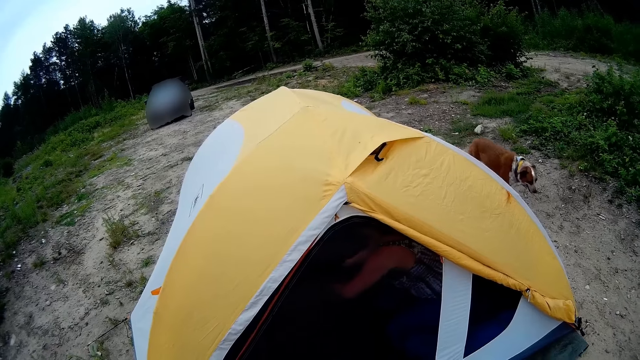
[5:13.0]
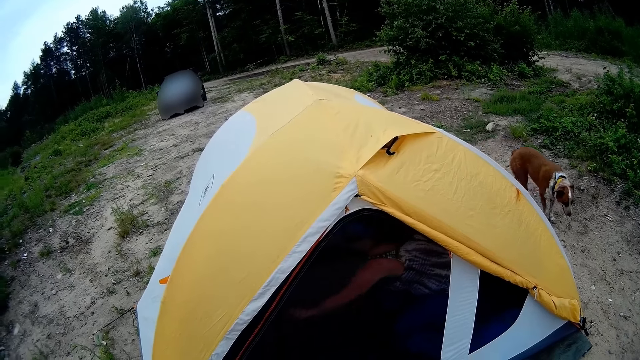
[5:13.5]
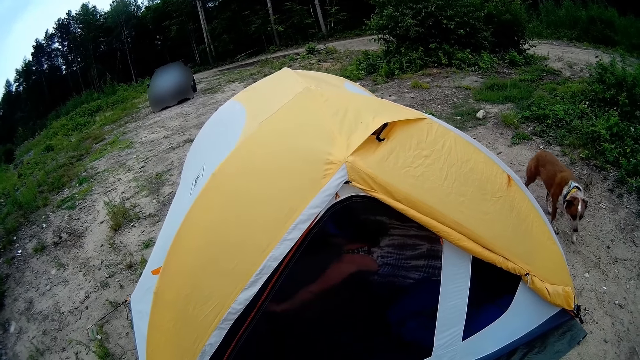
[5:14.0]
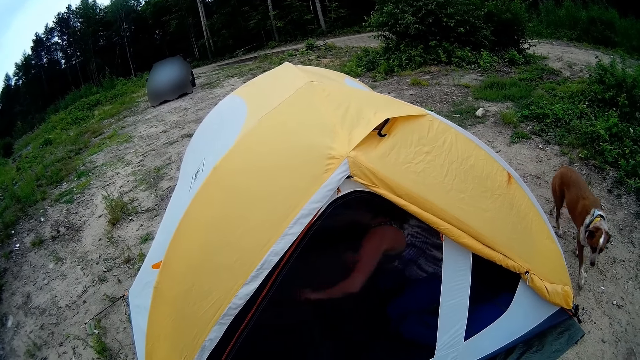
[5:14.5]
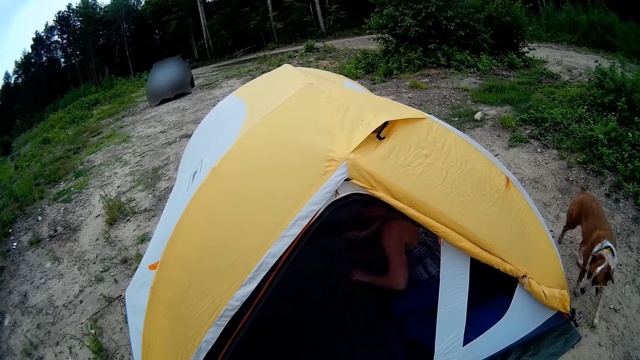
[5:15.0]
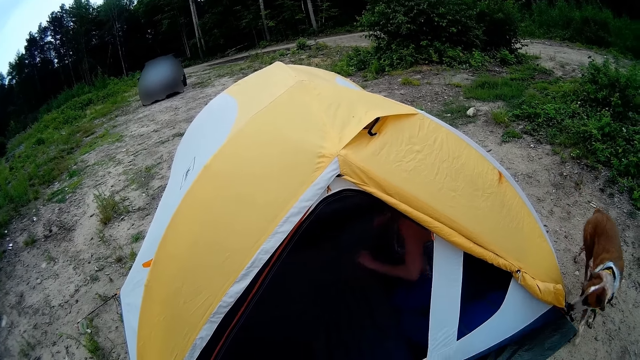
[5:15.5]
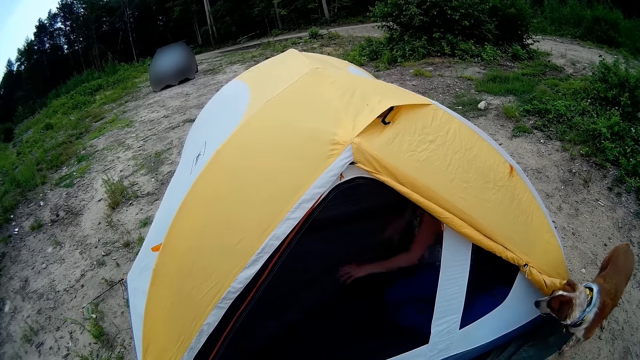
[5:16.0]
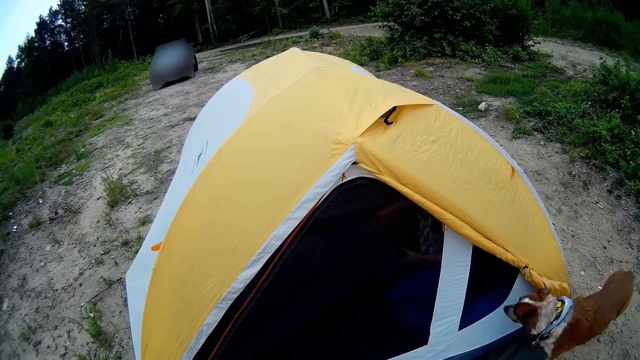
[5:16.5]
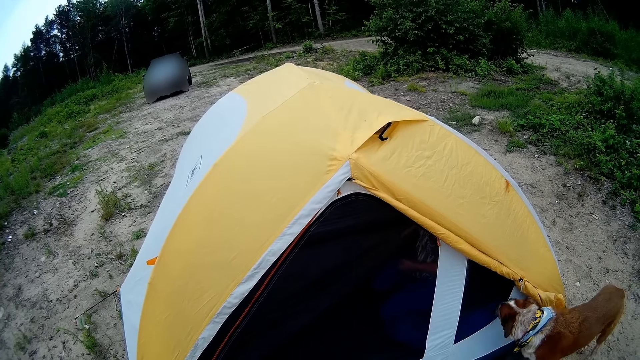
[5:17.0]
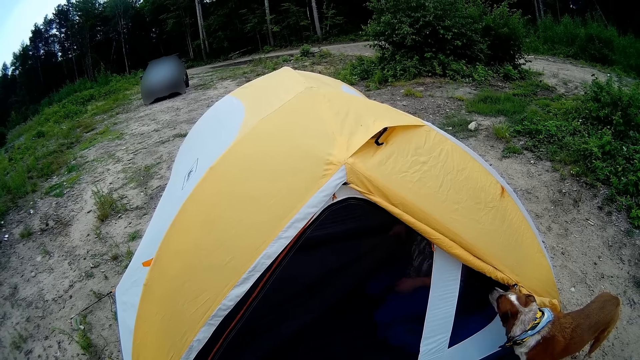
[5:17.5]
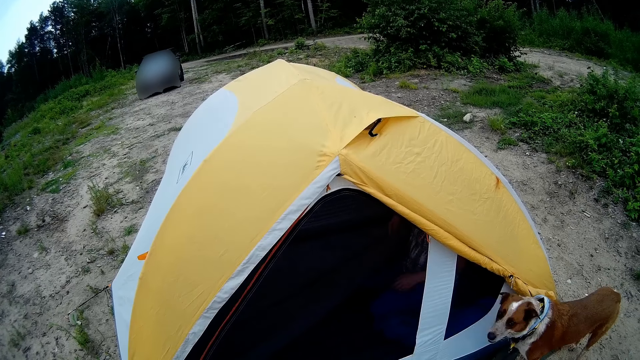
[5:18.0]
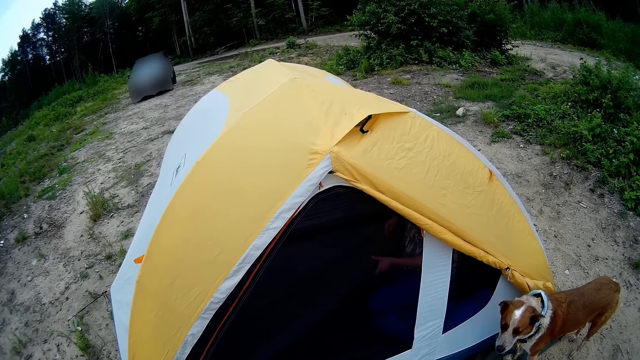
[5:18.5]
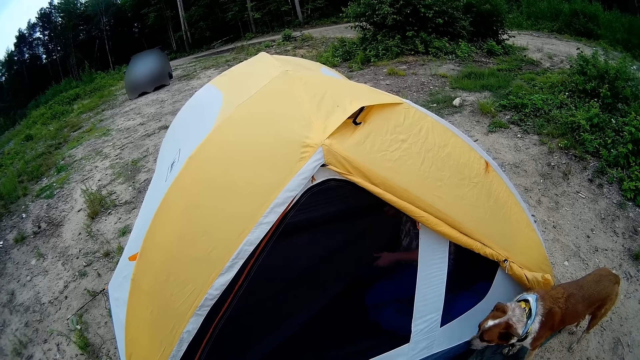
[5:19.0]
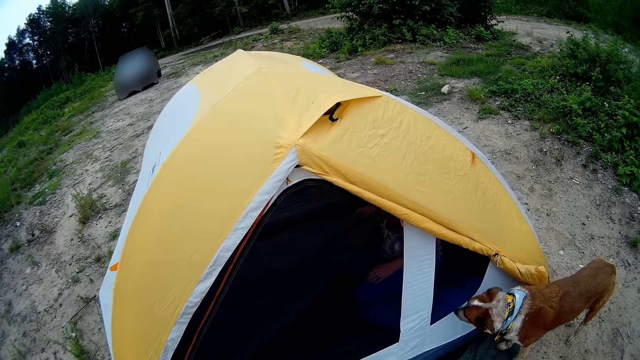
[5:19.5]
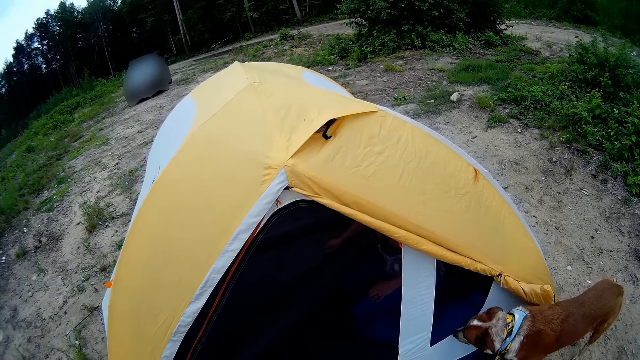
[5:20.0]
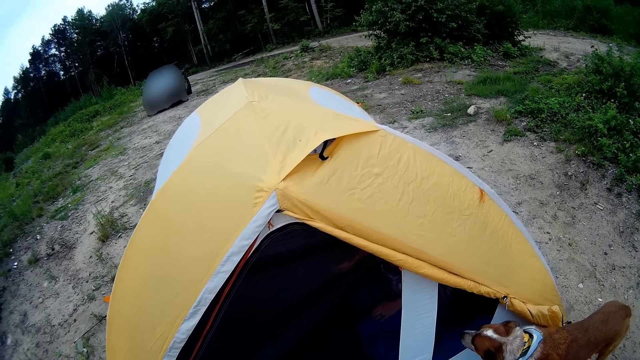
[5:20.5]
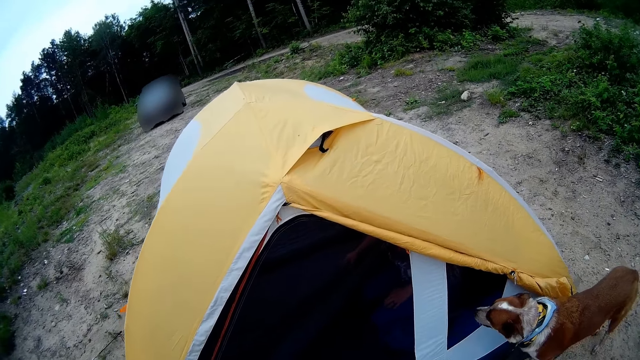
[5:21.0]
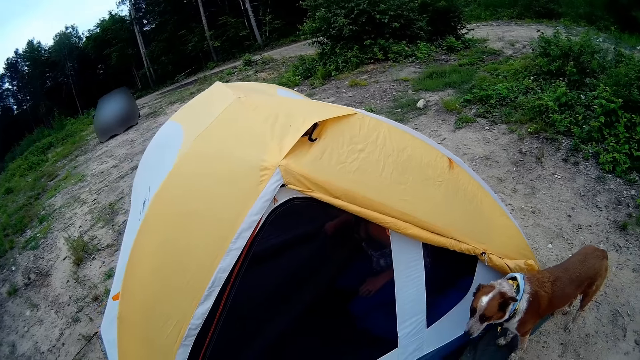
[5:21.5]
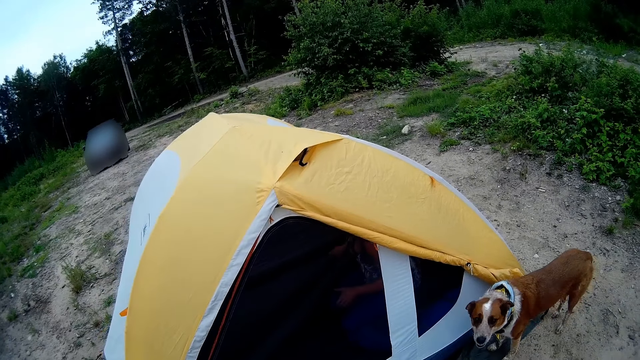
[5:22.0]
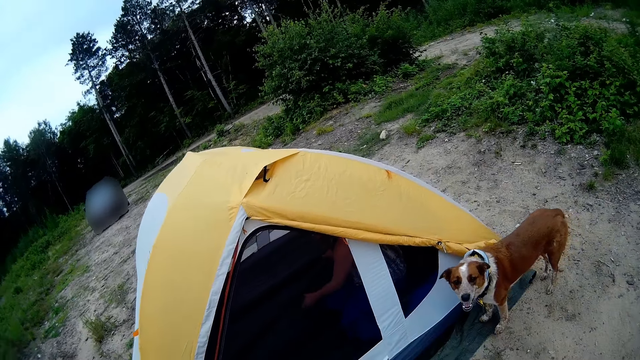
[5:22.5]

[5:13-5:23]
The camera wearer stares at the person inside the tent. The person moves the sleeping bag inside the tent. The person talks to the camera wearer. The camera wearer talks to the person inside the tent.

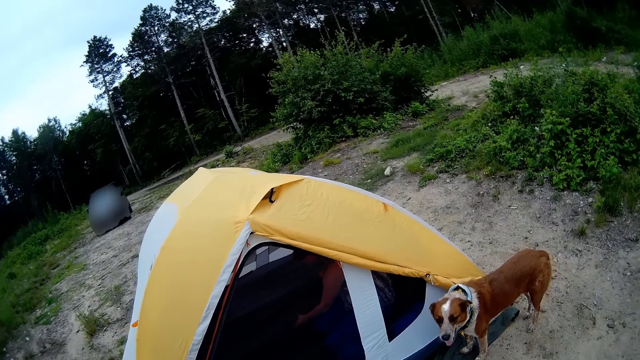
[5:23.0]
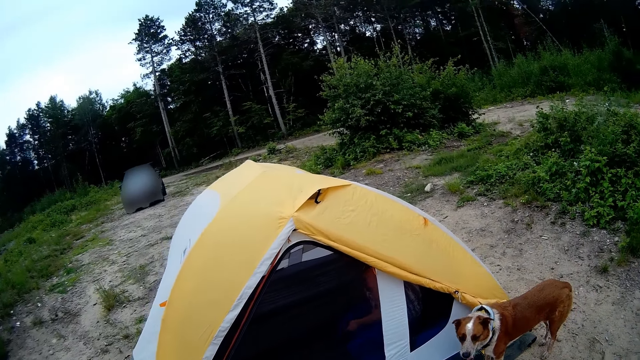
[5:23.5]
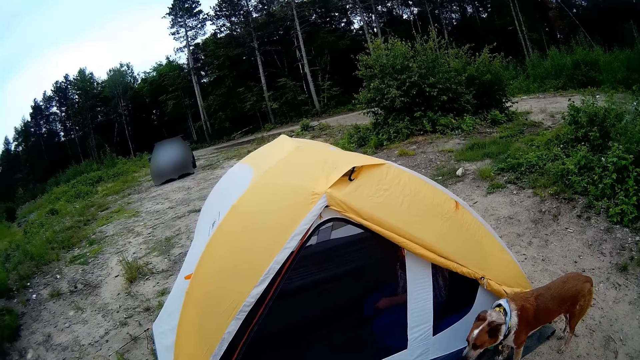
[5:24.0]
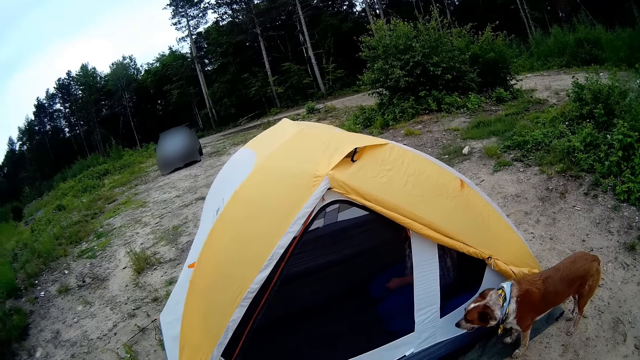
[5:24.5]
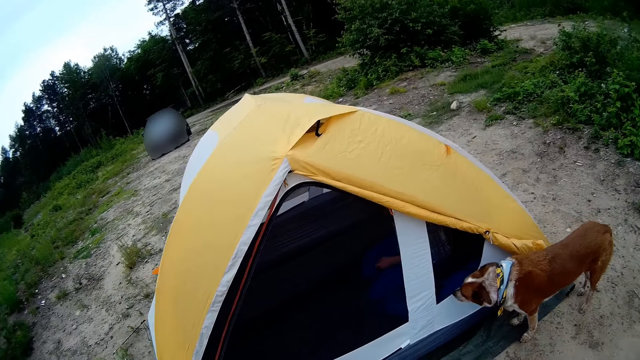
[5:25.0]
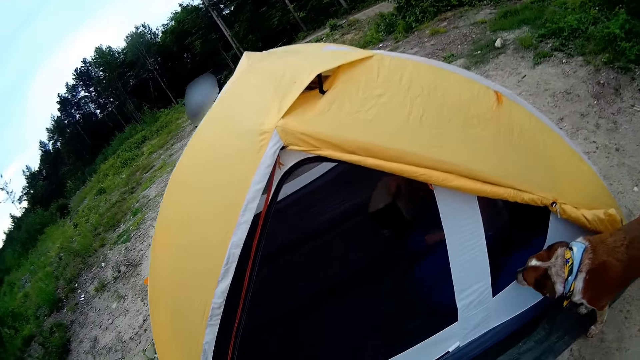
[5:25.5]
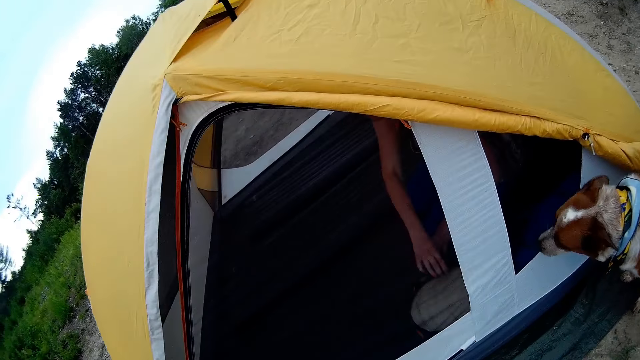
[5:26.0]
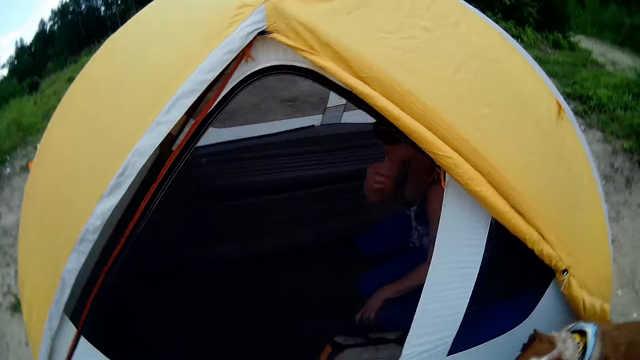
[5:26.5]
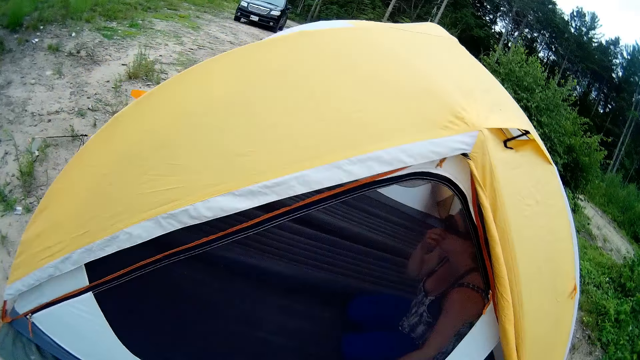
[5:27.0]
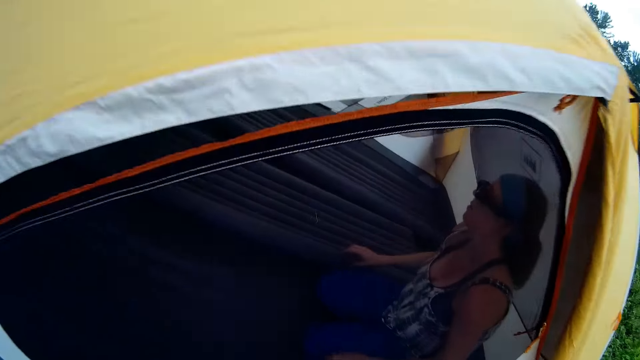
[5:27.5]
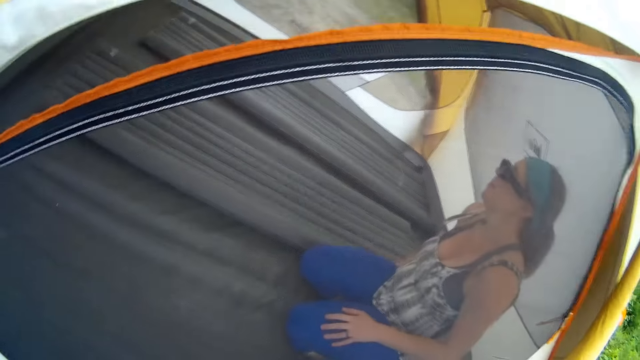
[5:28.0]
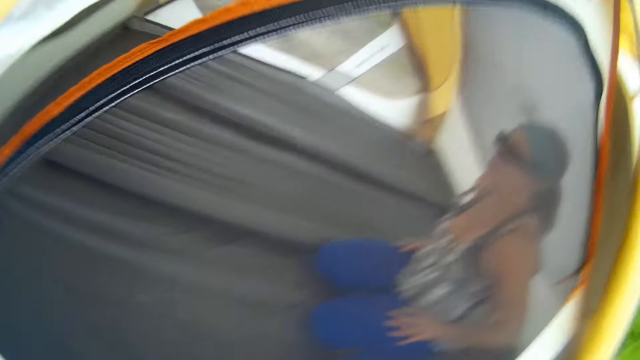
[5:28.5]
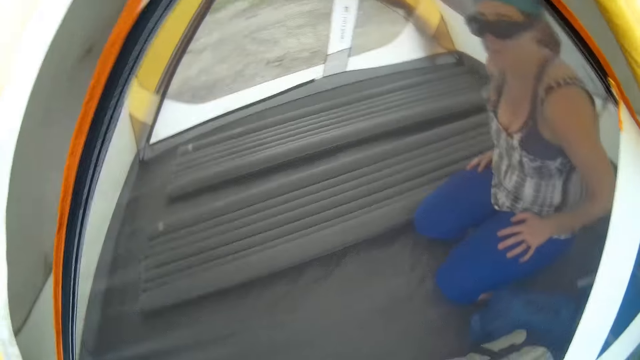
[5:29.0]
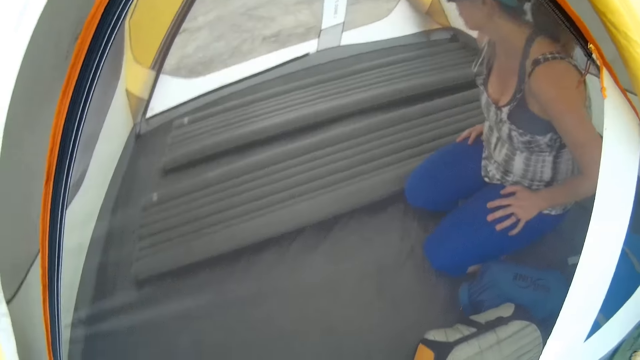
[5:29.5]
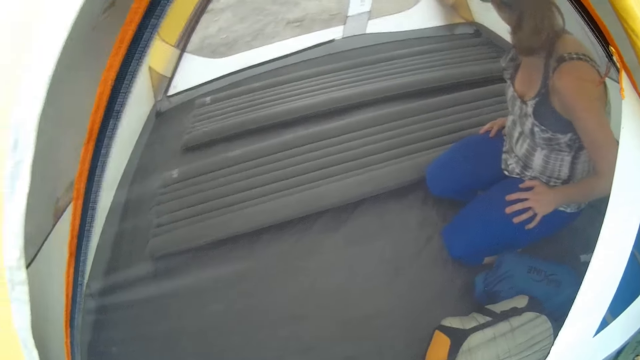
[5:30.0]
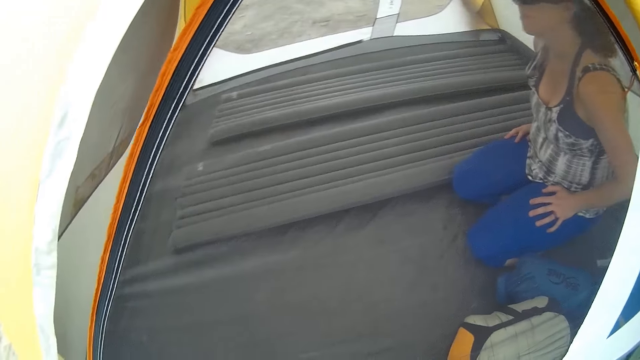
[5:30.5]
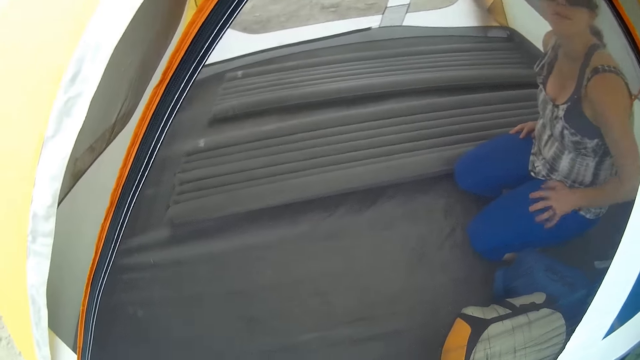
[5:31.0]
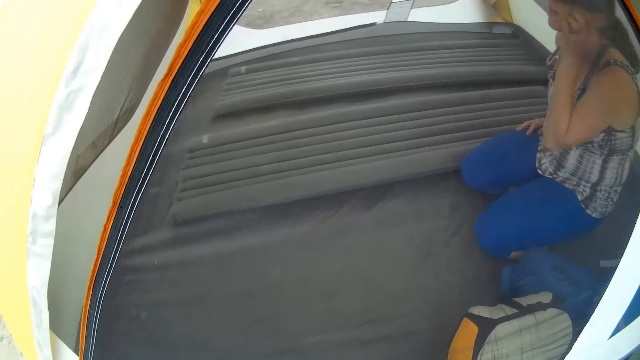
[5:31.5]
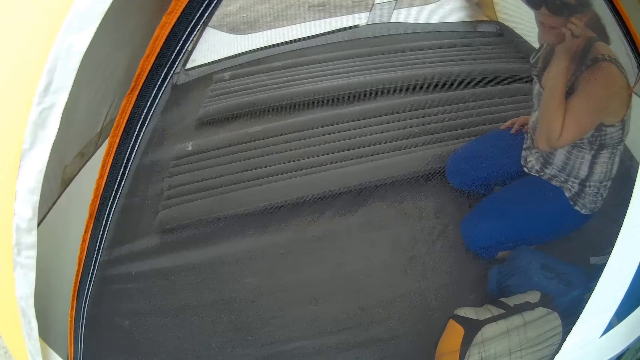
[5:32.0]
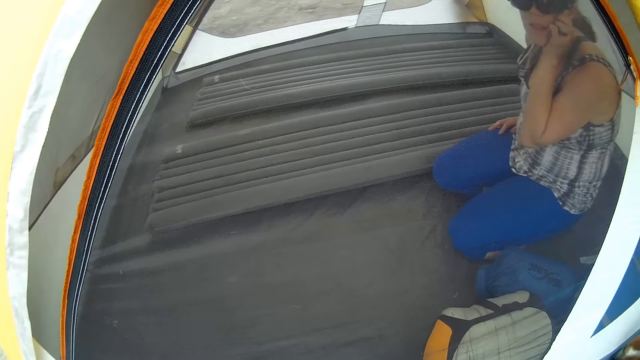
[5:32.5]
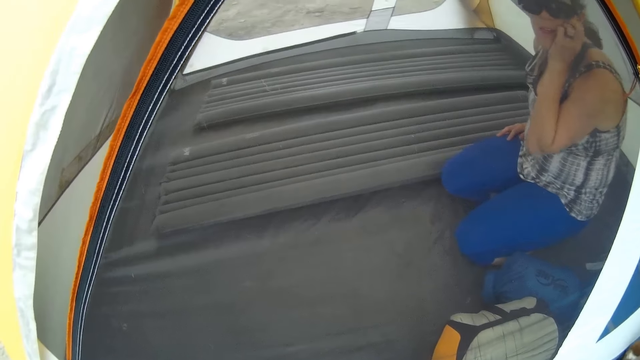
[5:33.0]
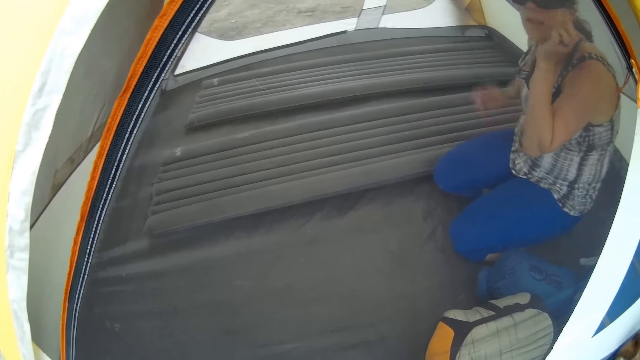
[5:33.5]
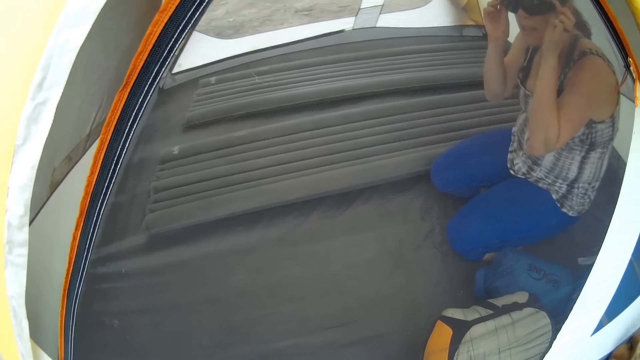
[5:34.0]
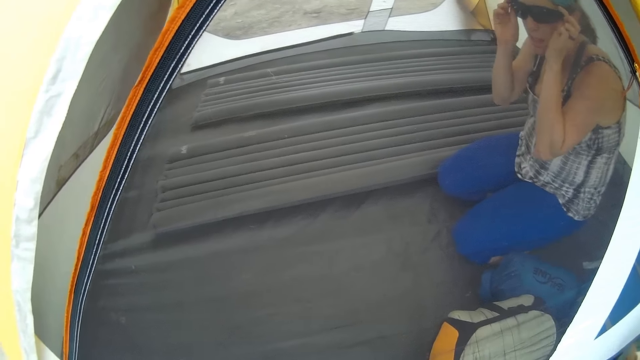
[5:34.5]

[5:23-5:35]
The camera wearer moves closer to the camping tent. They stare at the person inside the tent. They stare at the sleeping bags inside the tent.
